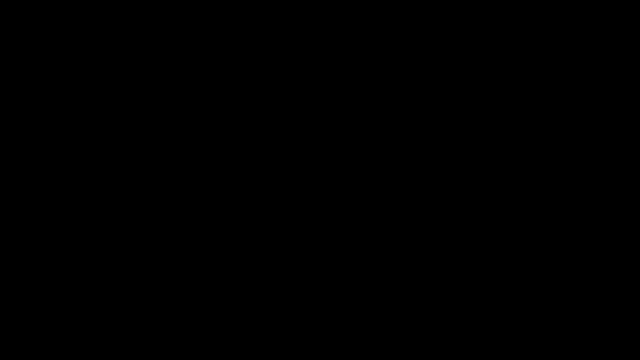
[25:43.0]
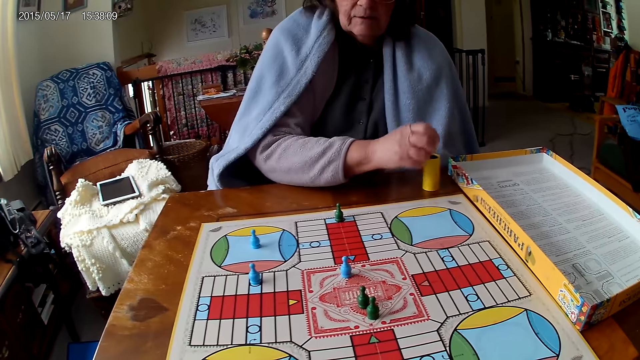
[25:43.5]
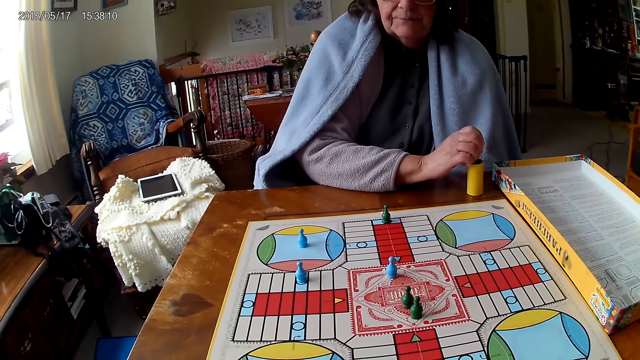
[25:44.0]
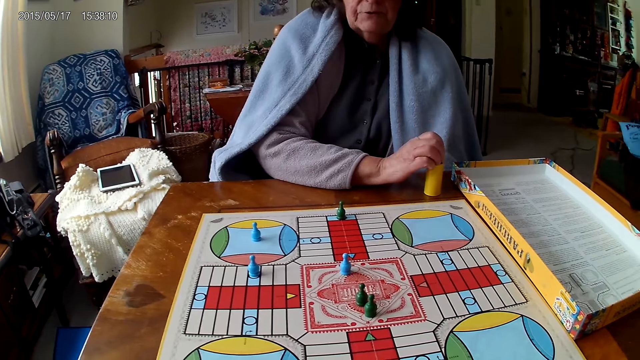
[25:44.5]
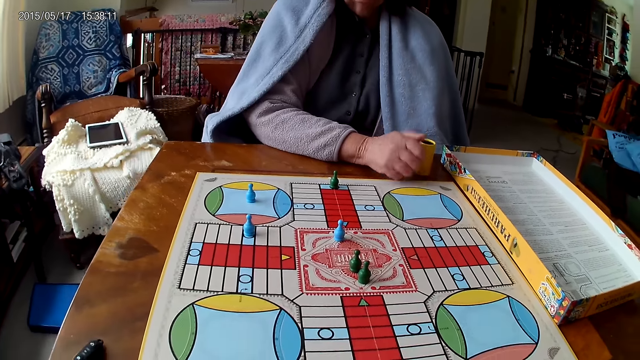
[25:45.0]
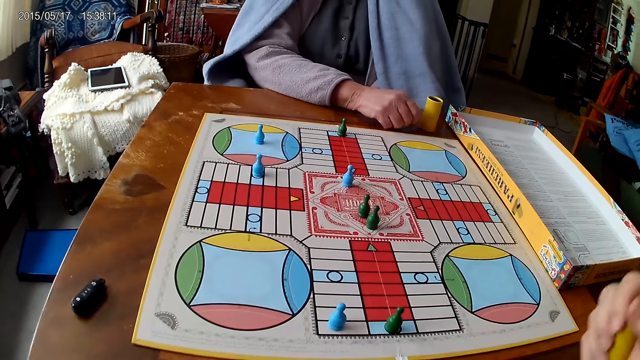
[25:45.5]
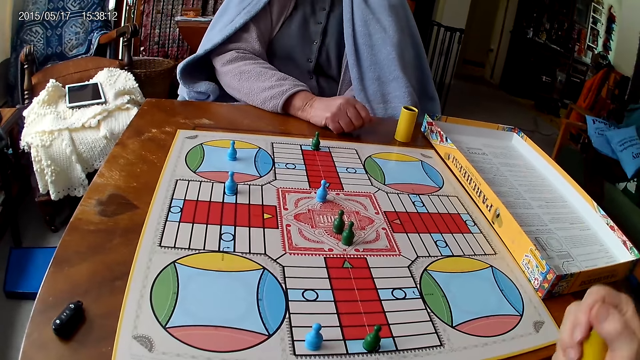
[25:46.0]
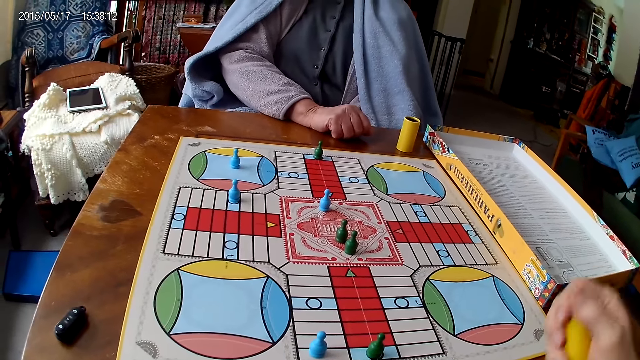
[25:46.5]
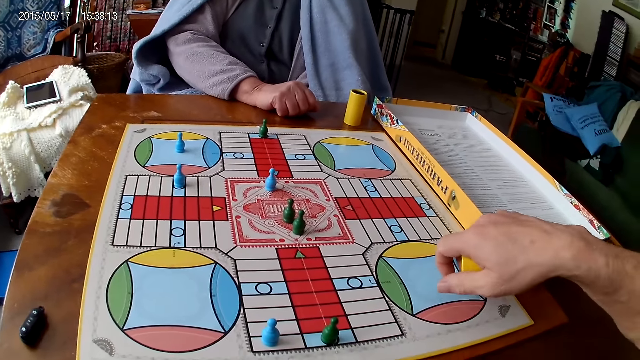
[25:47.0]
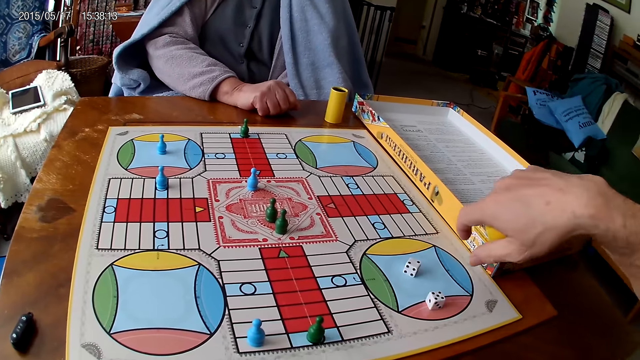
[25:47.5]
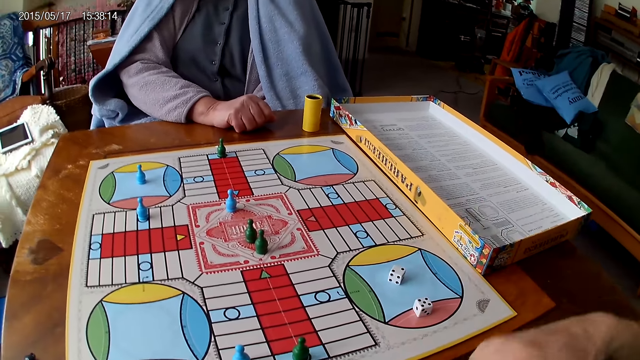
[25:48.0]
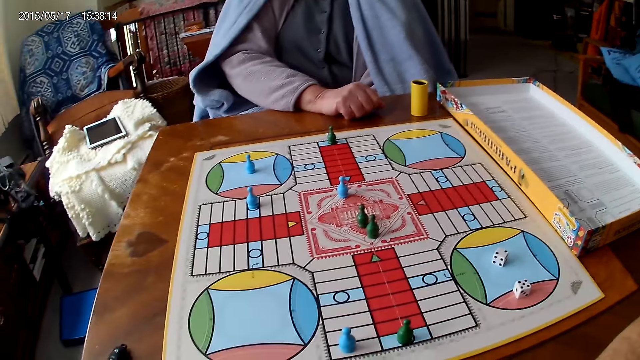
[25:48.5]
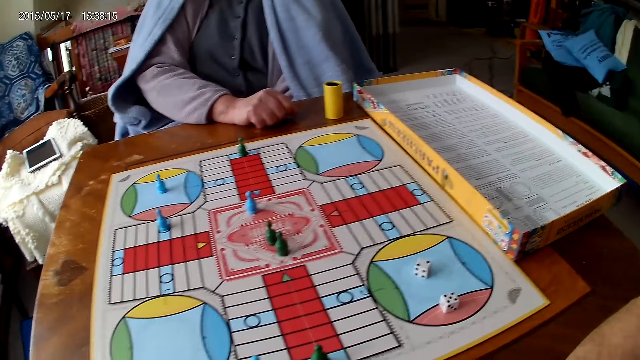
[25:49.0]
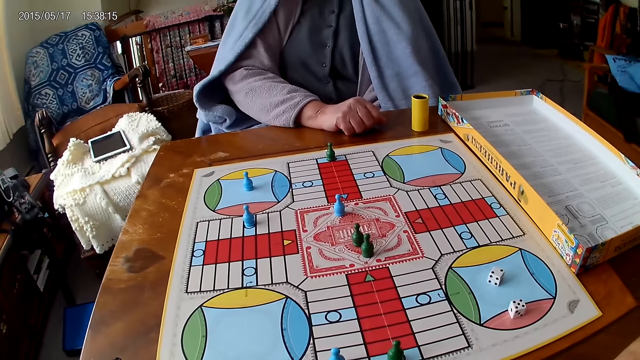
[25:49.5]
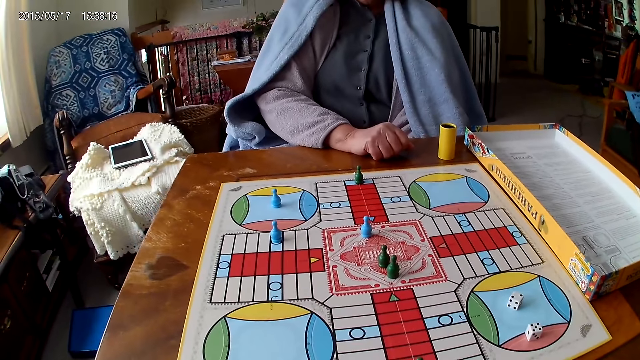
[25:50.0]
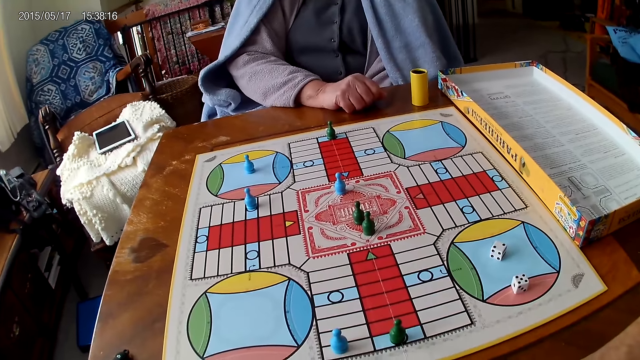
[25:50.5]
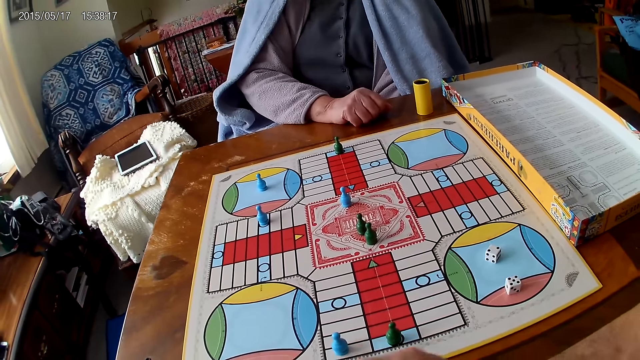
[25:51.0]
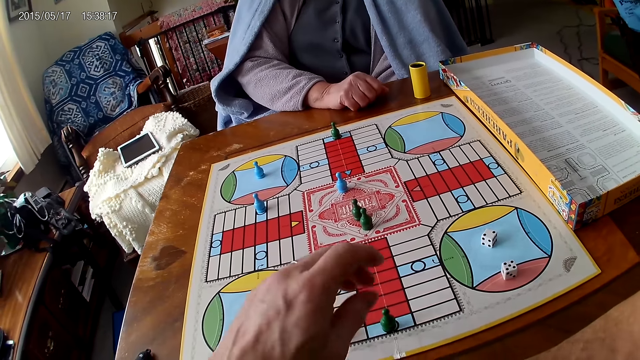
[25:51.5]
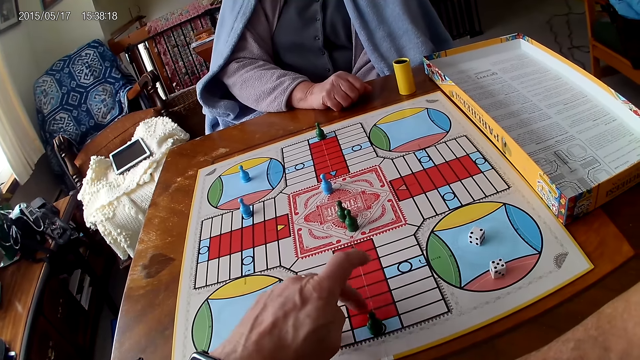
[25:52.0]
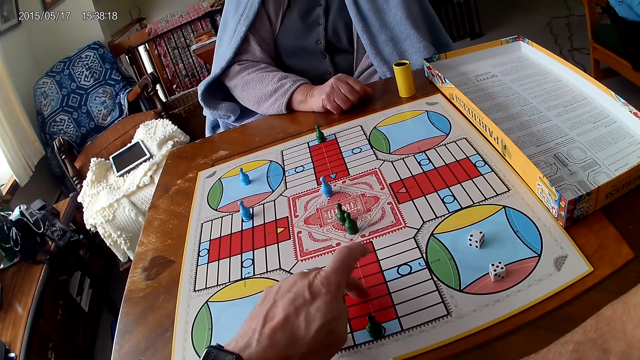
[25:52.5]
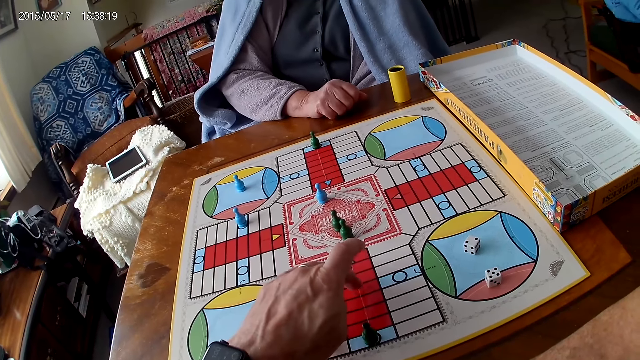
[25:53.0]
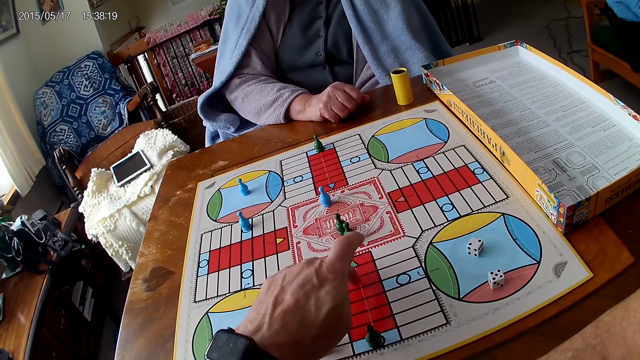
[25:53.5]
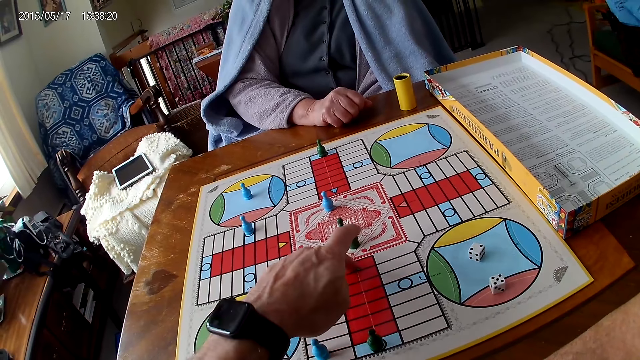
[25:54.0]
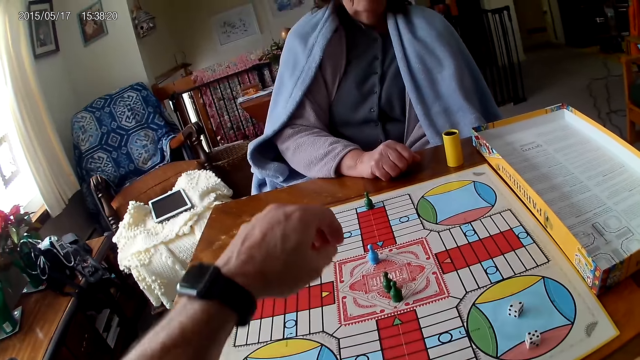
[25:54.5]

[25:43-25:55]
A woman picks her dice from the Ludo board with her right hand and drops the dice into her container. The camera wearer shakes his container with his right hand. He drops the dice in his container on the table. He stares at the dice. He counts boxes on the Ludo board with his right hand.

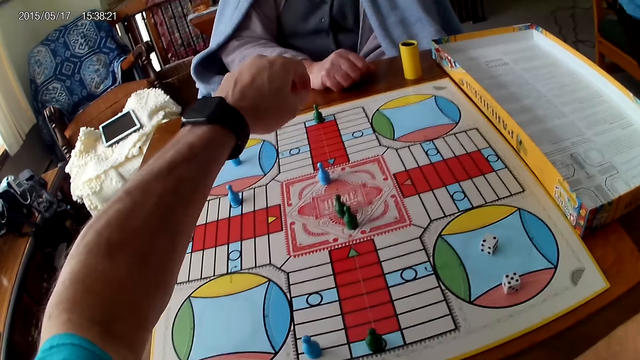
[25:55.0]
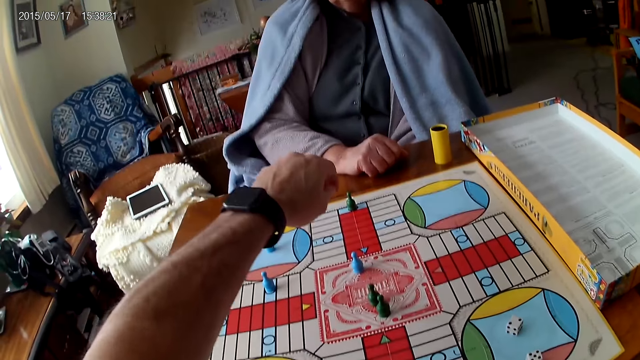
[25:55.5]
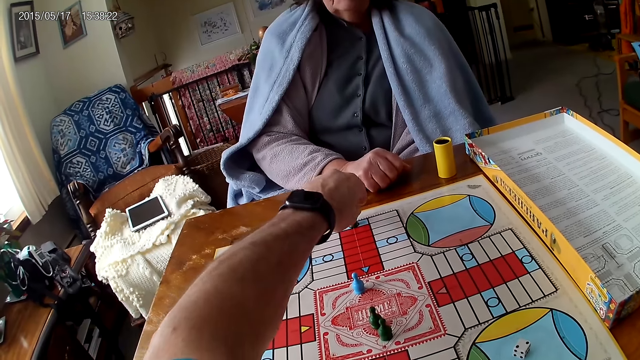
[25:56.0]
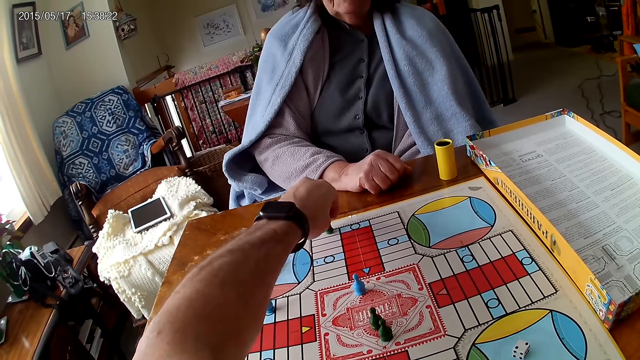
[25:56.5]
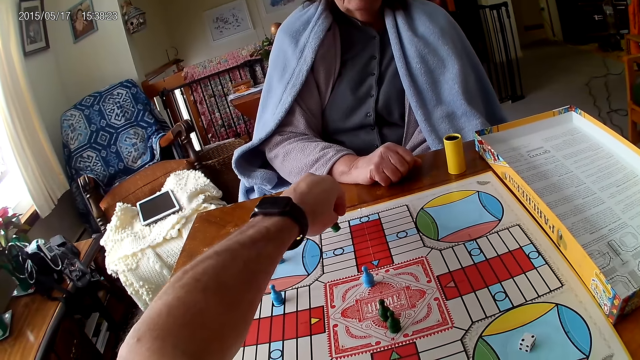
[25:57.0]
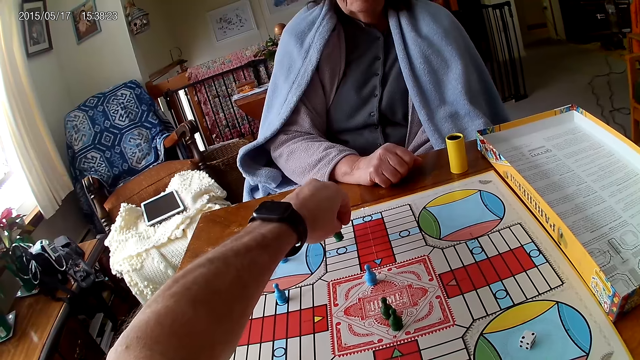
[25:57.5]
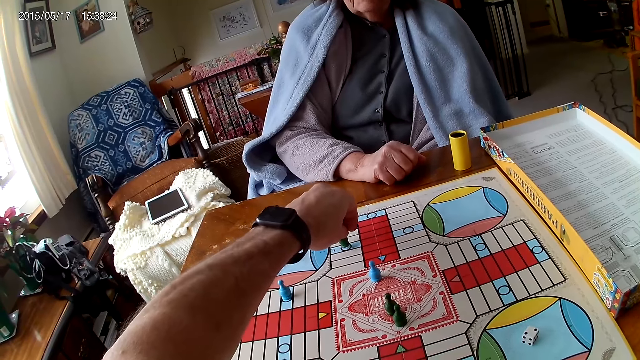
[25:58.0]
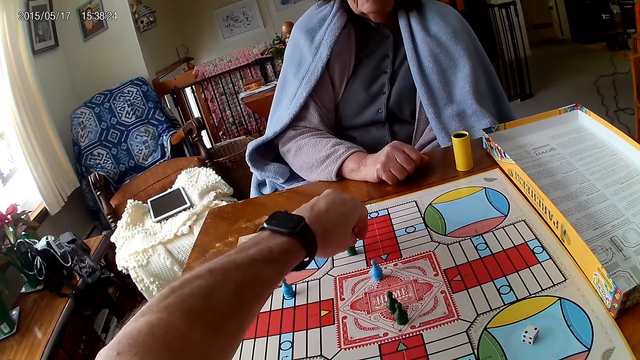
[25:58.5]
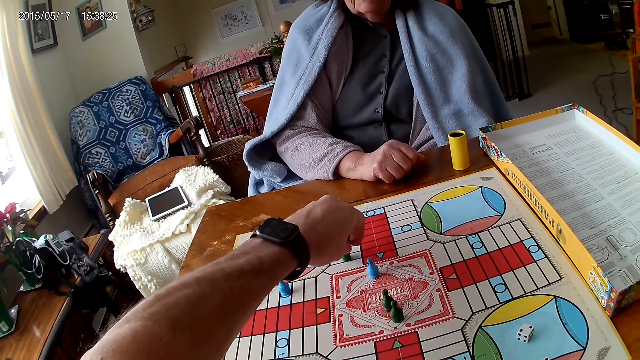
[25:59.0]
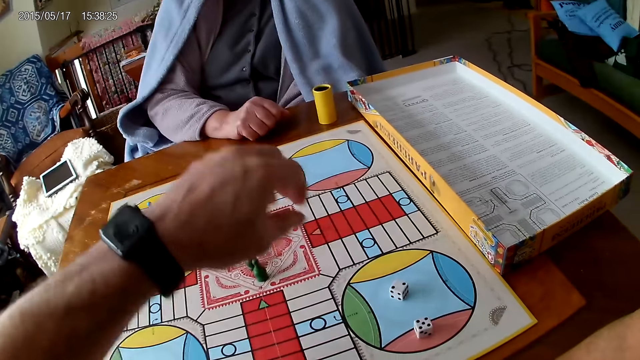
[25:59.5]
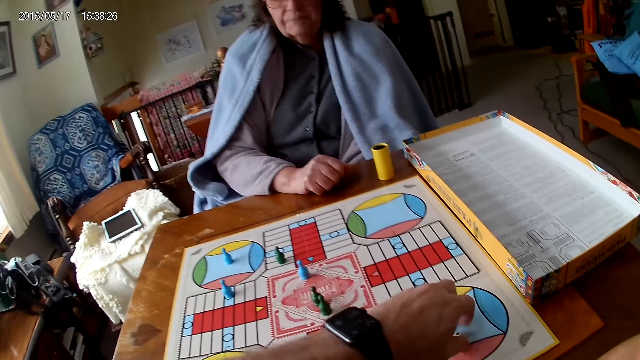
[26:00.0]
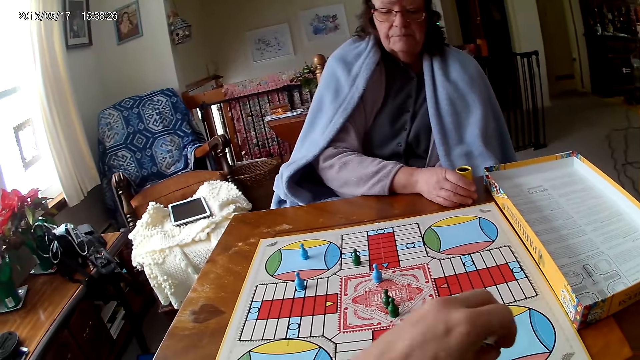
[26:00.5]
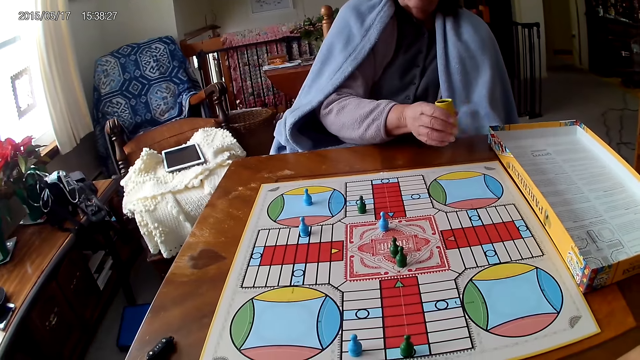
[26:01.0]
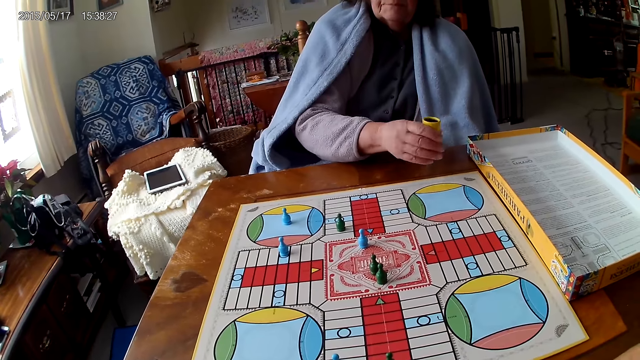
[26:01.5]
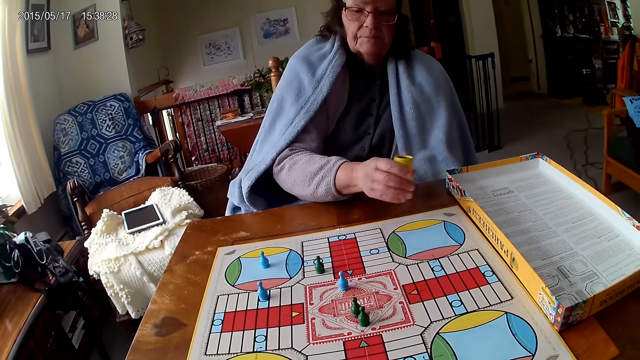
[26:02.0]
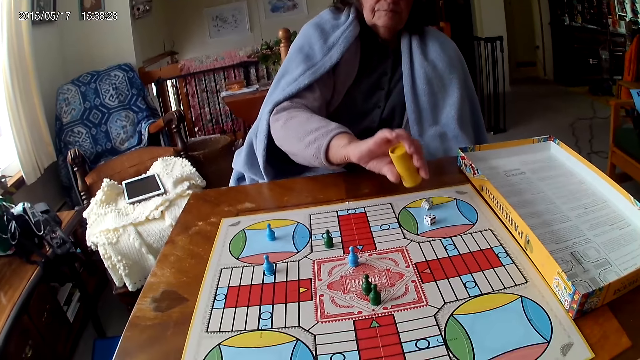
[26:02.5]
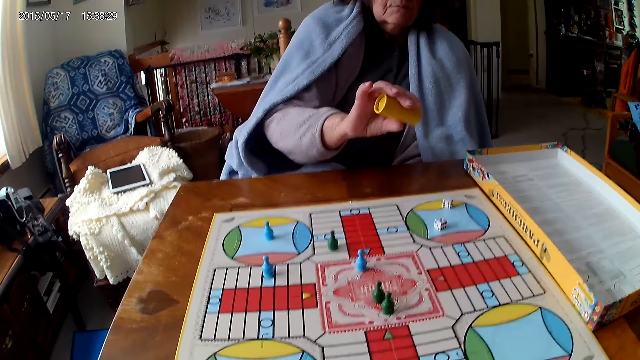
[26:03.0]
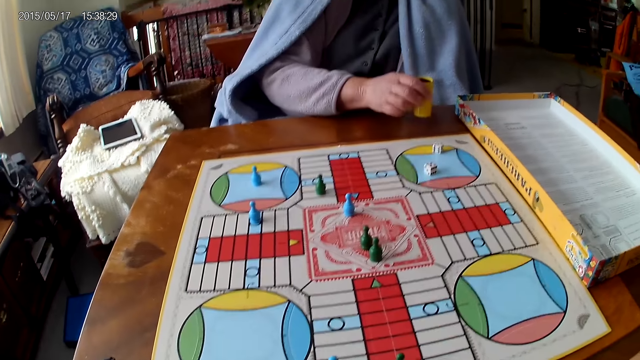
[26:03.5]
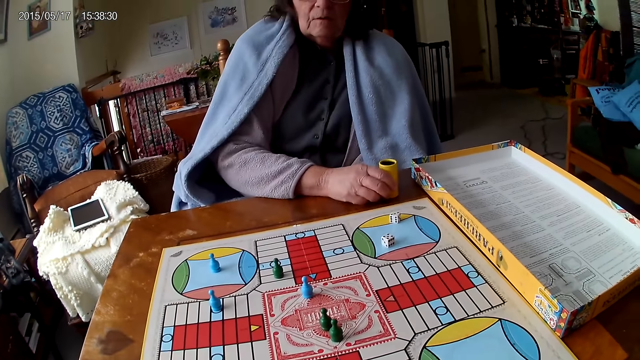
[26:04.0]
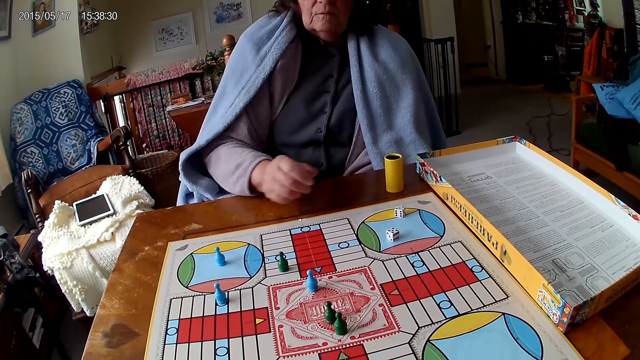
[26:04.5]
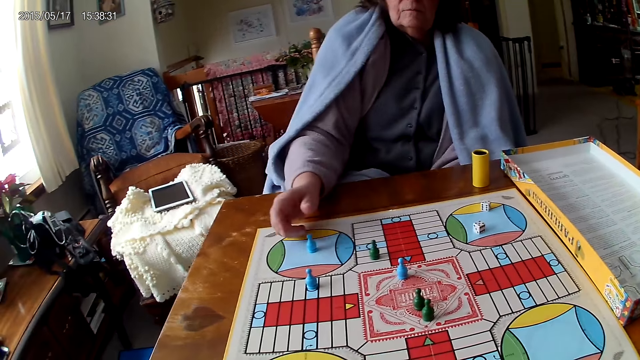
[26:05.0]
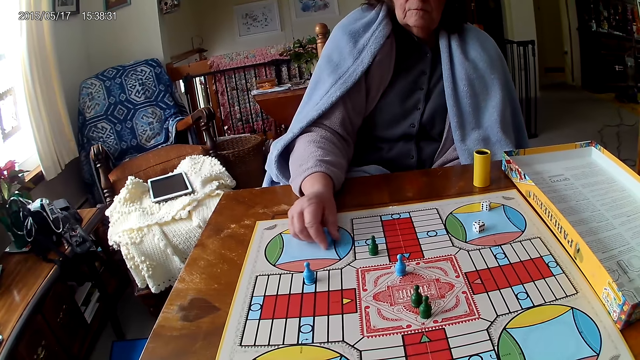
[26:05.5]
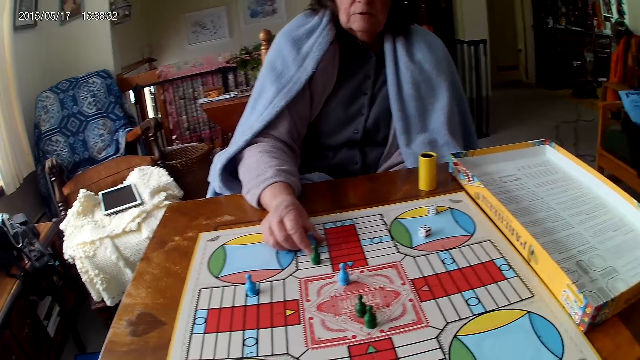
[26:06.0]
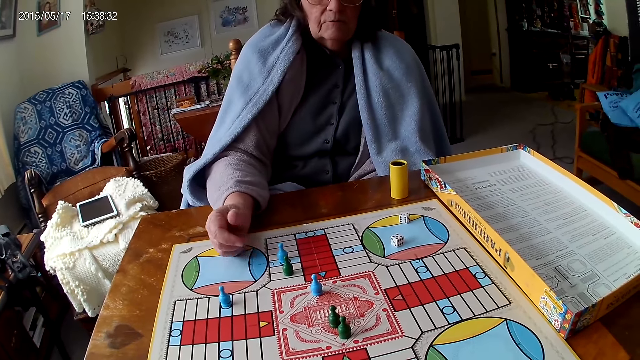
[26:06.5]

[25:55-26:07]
The camera wearer moves a piece on the Ludo board with his right hand. He picks his dice from the Ludo board with his right hand. A woman holds her container with her right hand. The camera wearer drops the dice into his container. The woman shakes her container with her right hand and drops the dice in her container on the Ludo board. The camera wearer stares at the woman. The woman drops her container on the Ludo board and moves a piece on the Ludo board with her right hand. The camera wearer stares at the Ludo.
